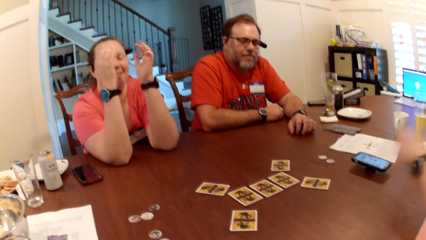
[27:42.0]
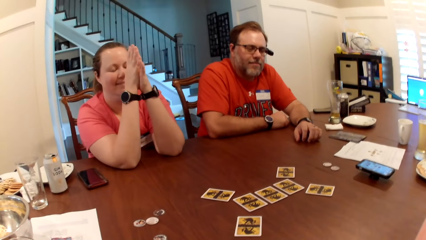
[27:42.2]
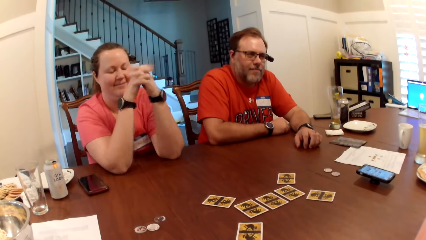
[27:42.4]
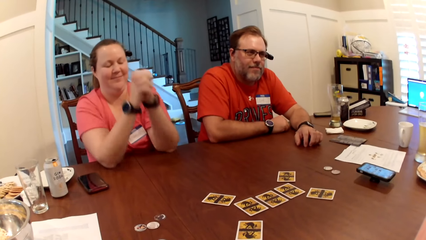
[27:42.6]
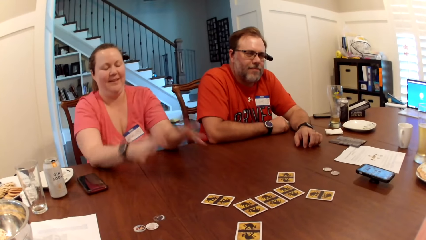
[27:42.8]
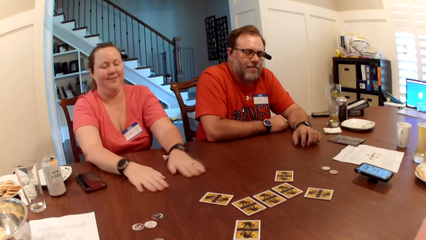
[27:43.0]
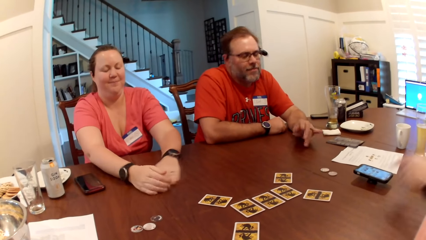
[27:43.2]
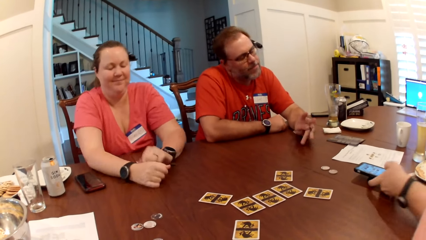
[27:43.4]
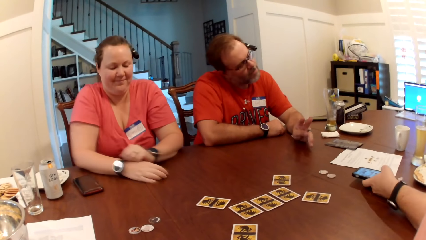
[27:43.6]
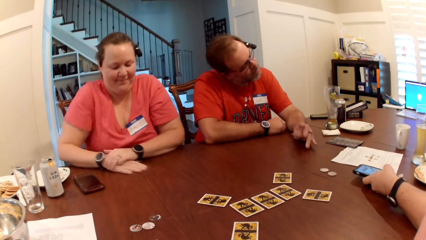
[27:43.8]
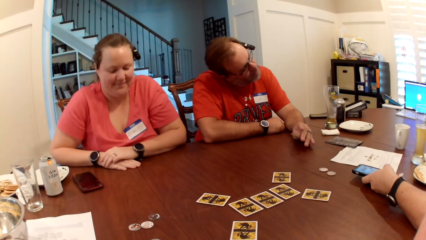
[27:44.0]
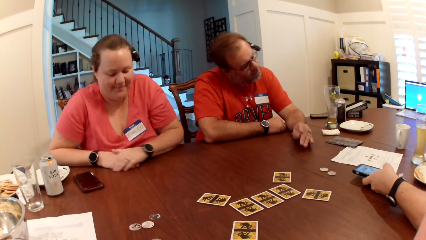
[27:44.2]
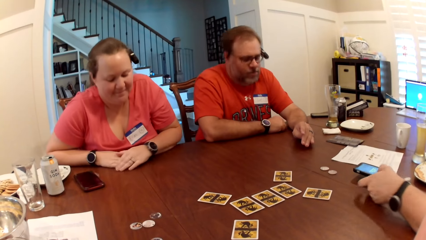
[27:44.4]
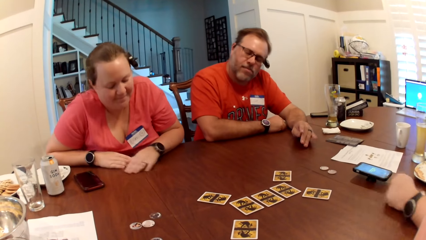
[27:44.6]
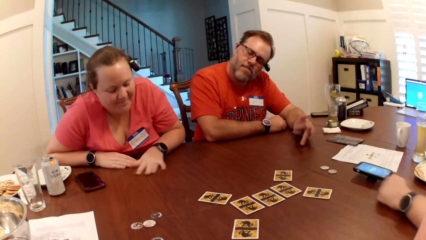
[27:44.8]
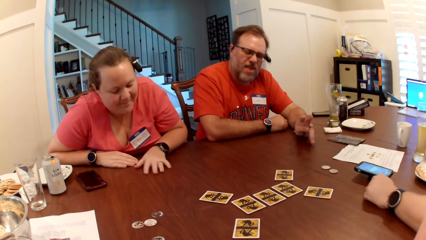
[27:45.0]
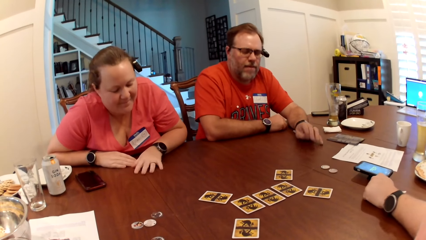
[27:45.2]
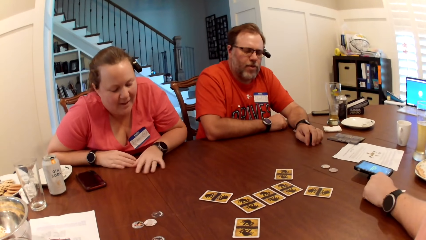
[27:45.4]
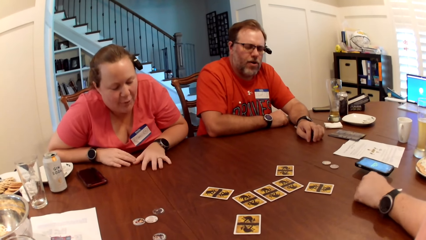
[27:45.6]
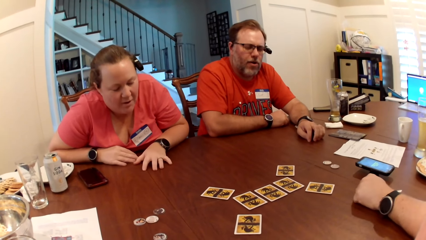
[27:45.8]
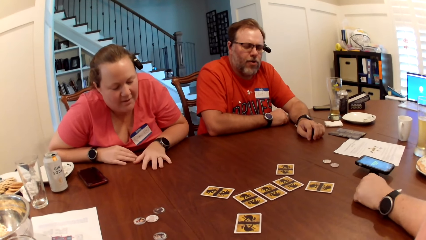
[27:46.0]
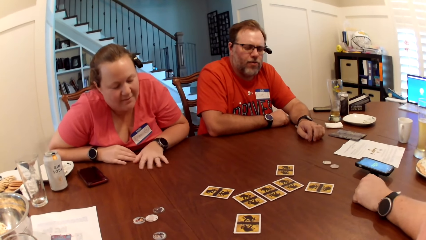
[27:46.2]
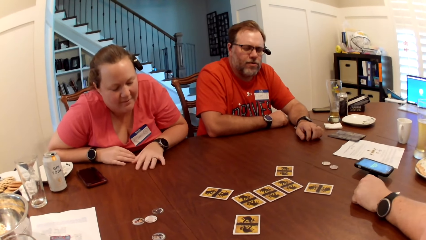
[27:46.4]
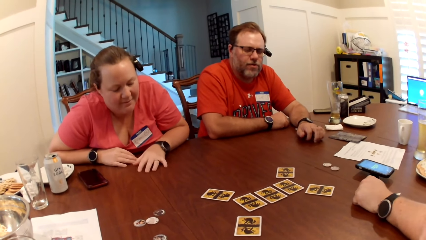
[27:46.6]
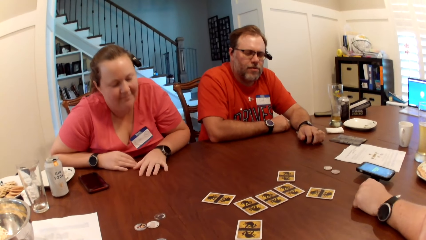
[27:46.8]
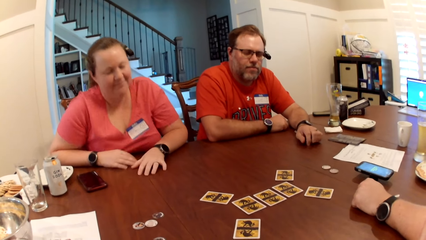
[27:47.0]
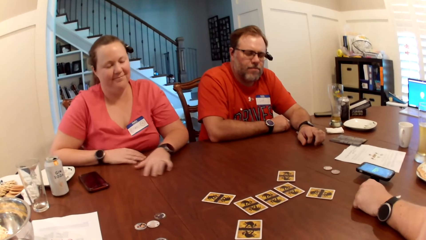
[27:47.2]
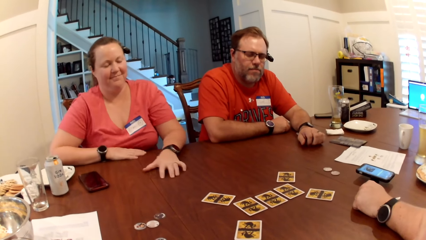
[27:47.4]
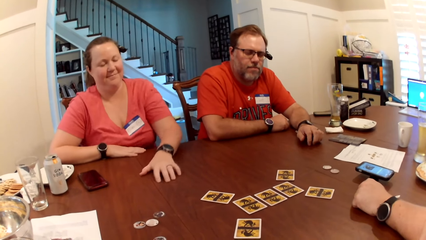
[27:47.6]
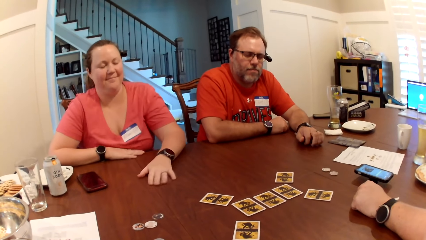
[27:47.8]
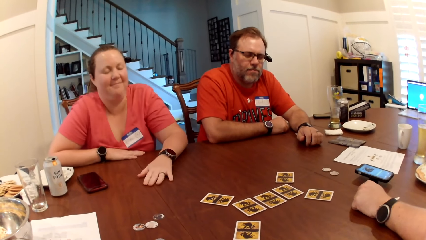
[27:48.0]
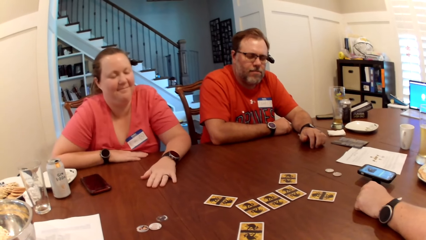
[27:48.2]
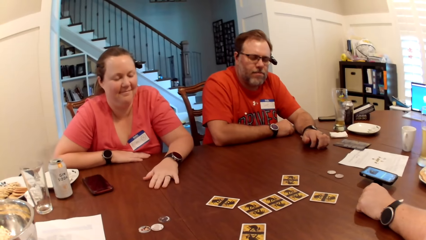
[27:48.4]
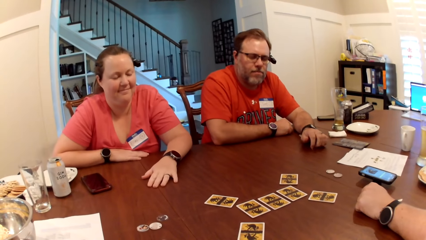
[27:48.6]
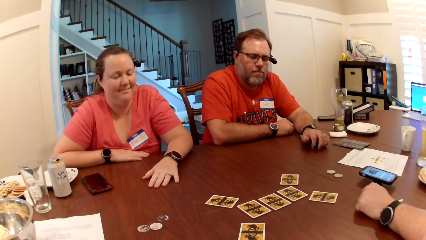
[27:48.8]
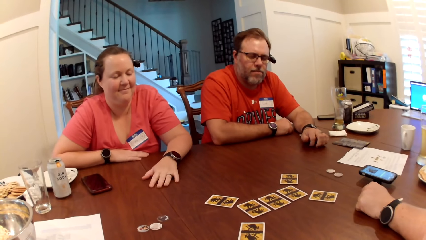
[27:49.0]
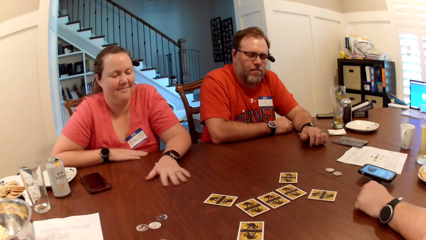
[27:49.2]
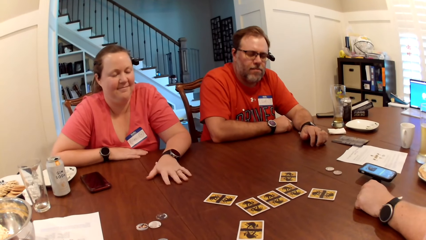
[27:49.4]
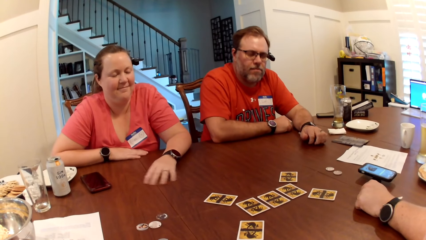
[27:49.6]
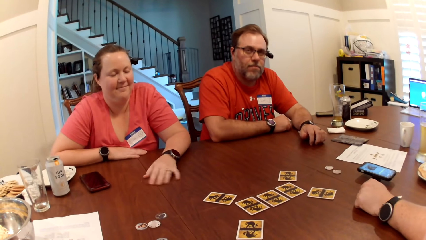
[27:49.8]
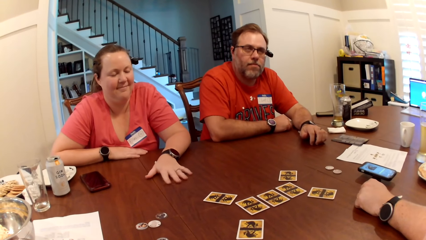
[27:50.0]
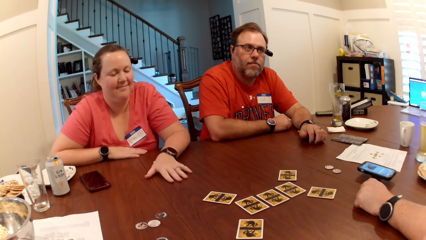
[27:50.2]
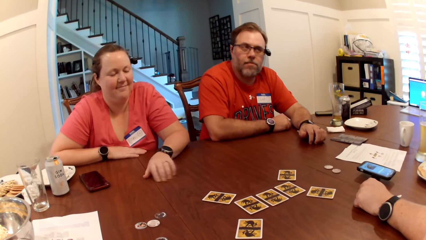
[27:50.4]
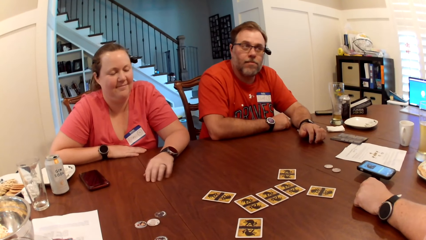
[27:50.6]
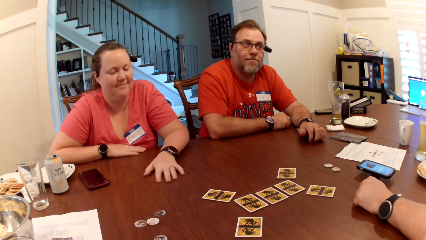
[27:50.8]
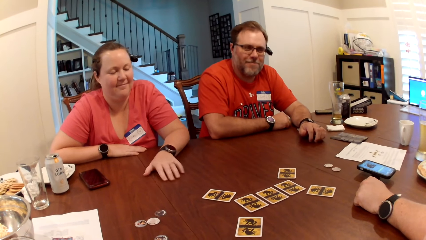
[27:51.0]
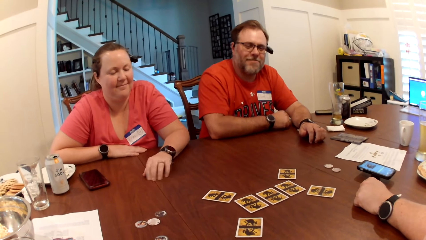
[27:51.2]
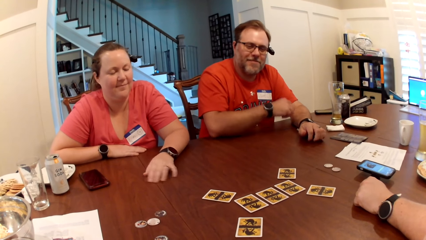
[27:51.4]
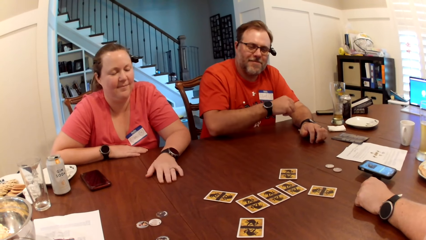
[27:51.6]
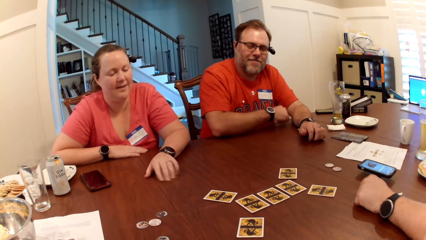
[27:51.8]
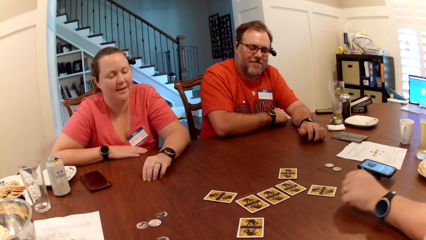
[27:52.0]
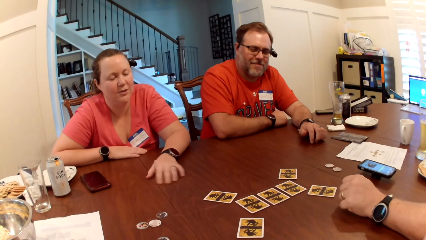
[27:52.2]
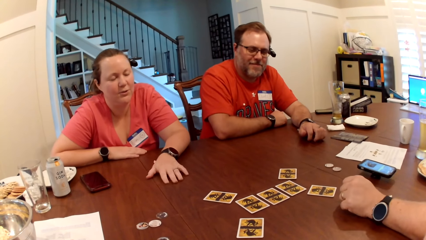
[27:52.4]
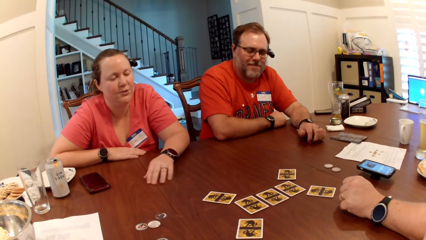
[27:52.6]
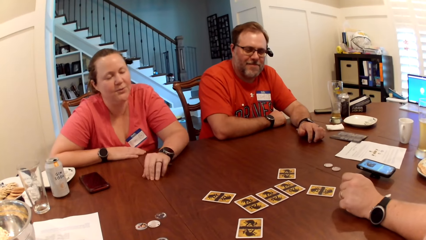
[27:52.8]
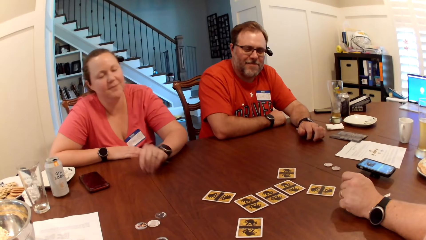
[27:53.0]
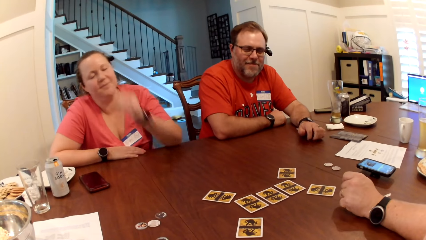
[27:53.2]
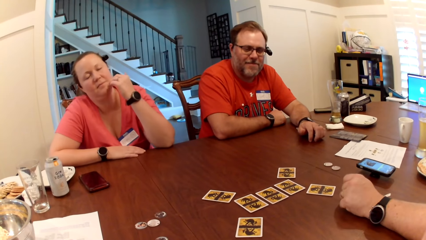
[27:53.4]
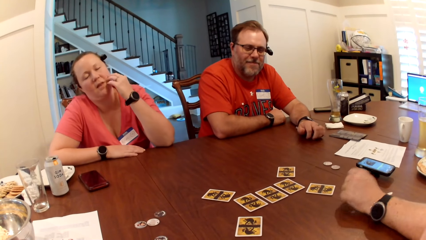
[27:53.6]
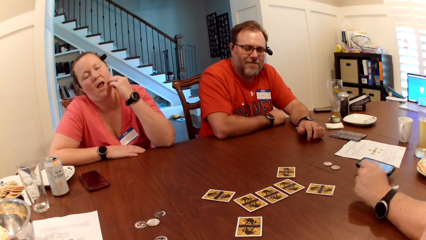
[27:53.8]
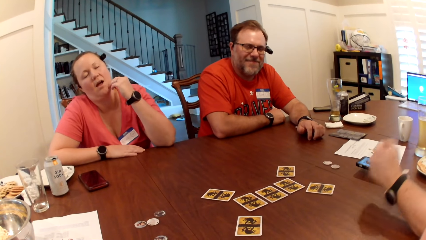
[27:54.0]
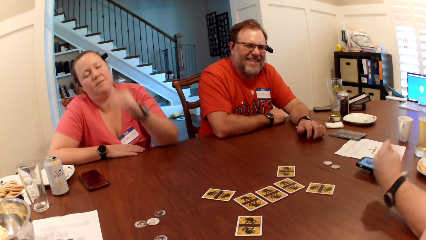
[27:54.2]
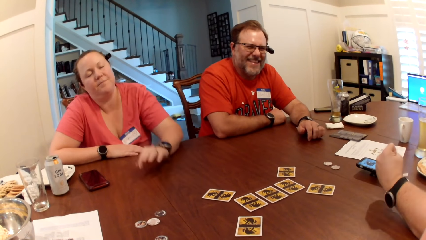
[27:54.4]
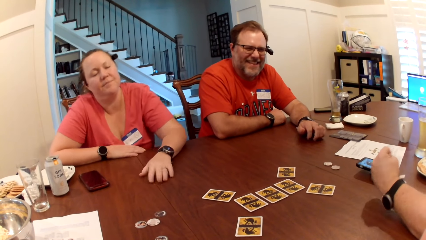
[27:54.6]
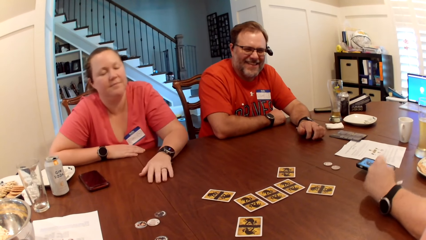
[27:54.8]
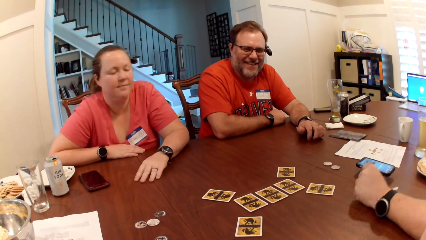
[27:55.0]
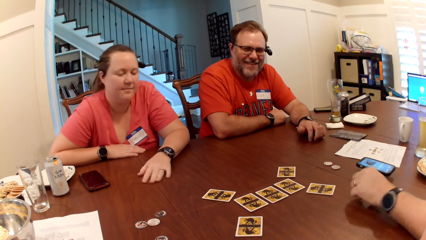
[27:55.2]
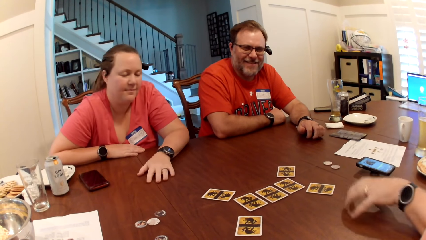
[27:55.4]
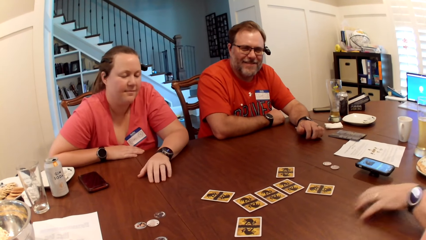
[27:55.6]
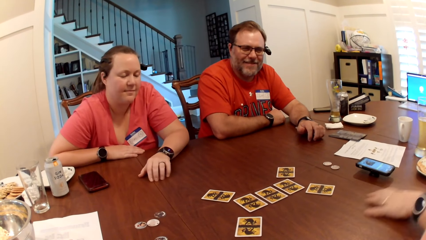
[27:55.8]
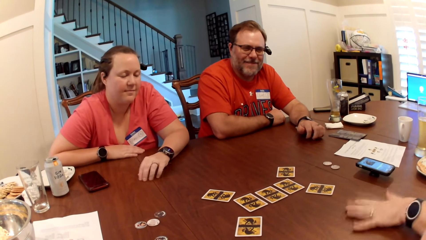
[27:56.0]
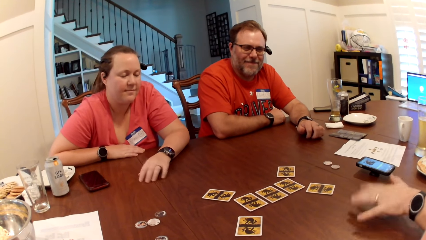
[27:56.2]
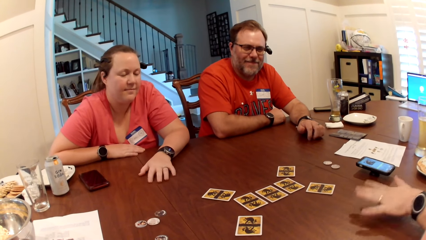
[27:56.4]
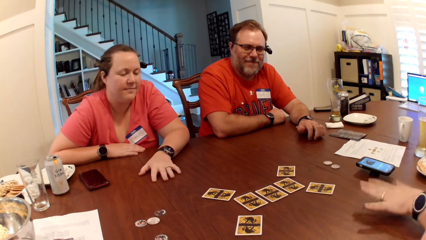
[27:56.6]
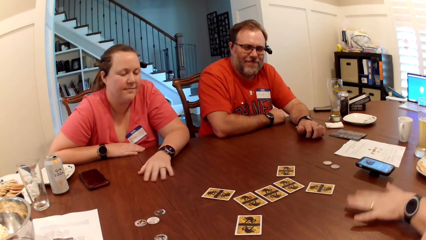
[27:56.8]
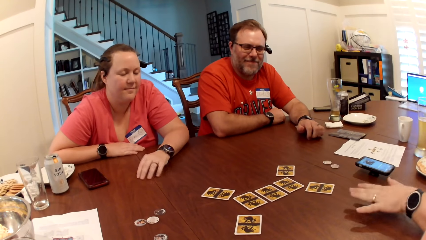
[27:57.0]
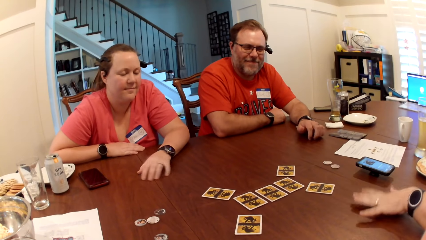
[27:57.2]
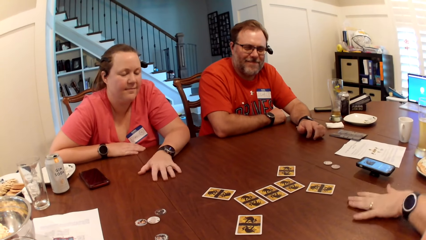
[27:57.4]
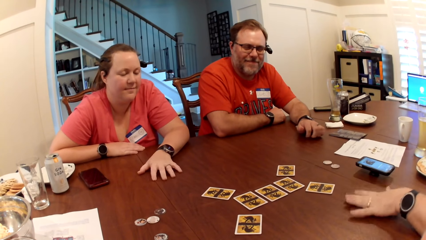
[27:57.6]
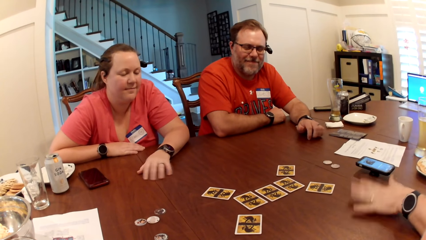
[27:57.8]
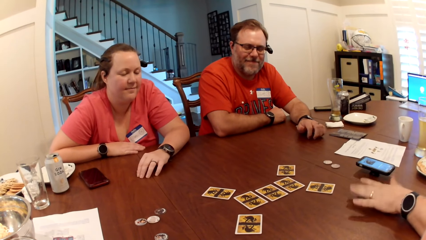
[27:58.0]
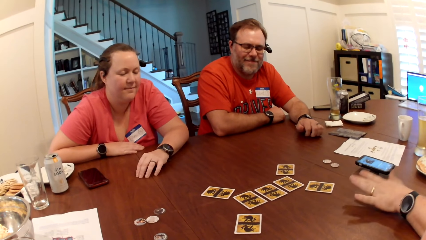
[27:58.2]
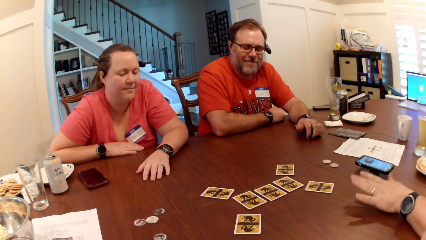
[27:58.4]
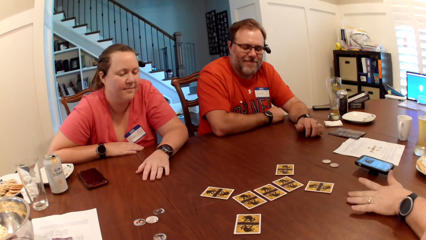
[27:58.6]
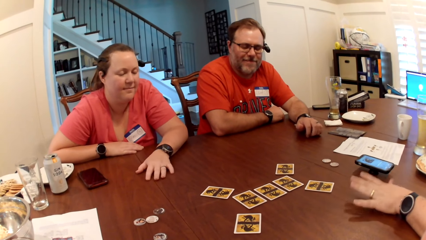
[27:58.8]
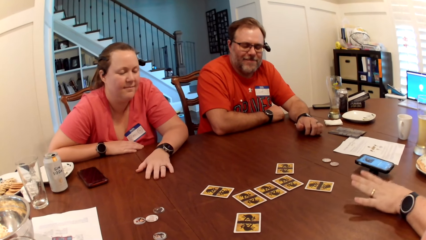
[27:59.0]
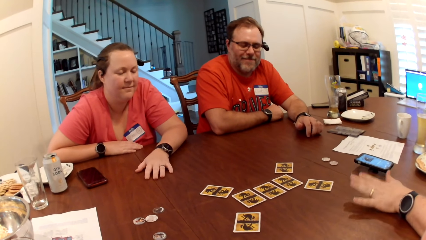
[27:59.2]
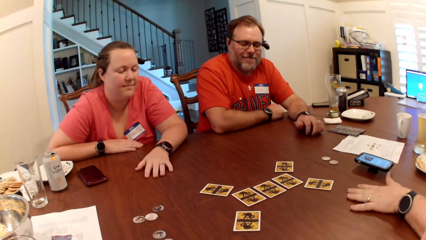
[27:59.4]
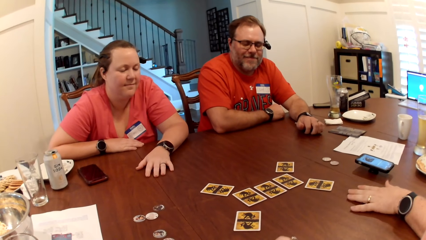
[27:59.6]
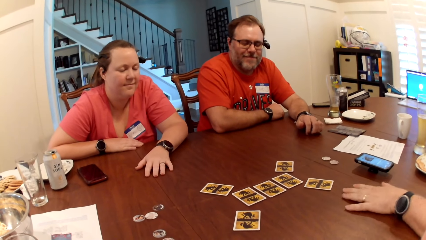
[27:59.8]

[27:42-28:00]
The woman closes both eyes and bangs both hands on the table. A man scratches the table with his left hand. The woman scratches her face with her left hand. A man makes a gesture. Another man bangs his left hand on the table.
